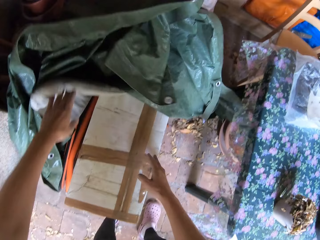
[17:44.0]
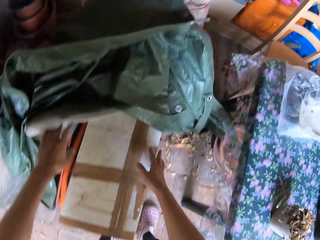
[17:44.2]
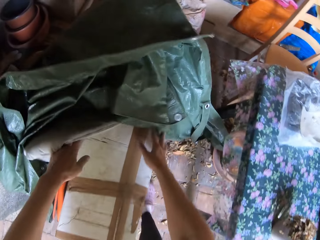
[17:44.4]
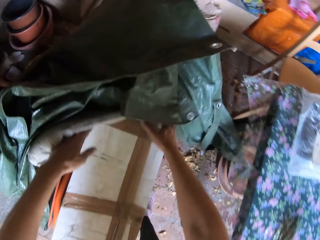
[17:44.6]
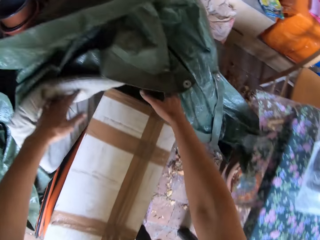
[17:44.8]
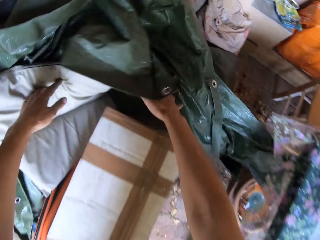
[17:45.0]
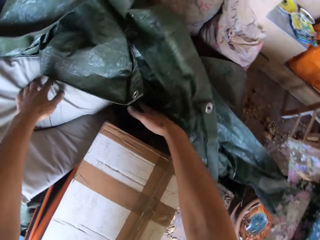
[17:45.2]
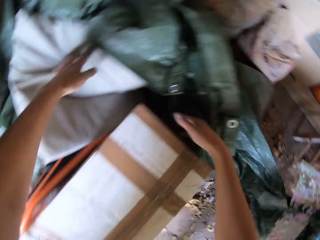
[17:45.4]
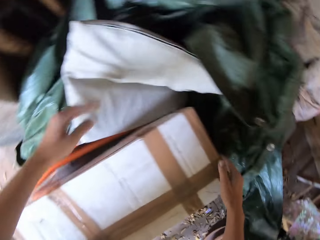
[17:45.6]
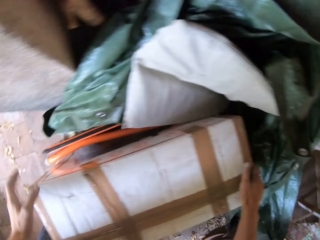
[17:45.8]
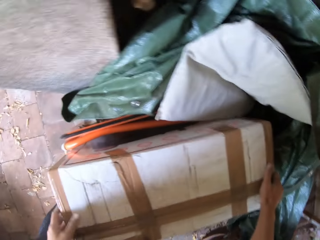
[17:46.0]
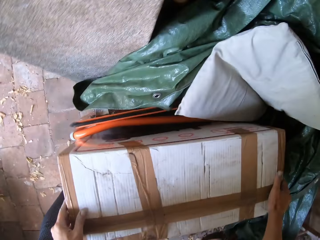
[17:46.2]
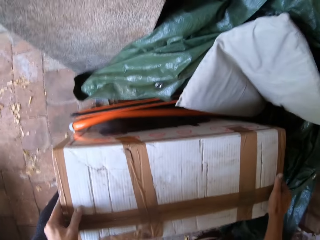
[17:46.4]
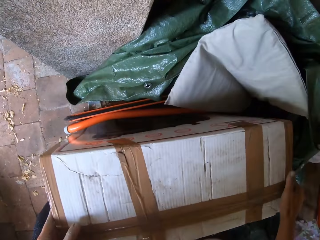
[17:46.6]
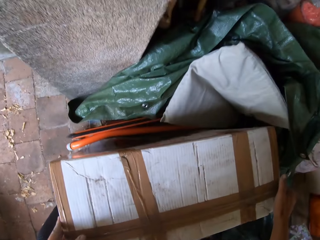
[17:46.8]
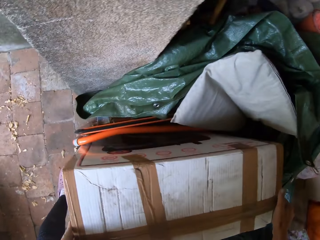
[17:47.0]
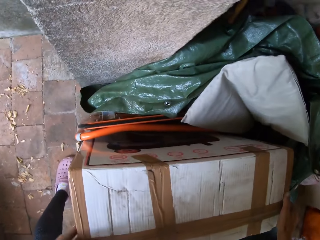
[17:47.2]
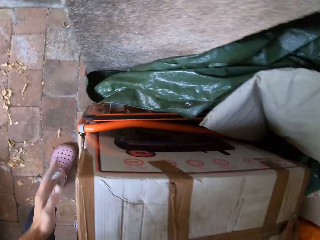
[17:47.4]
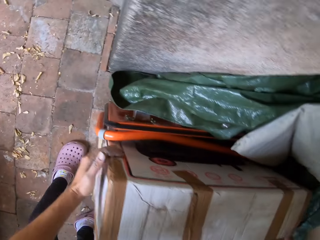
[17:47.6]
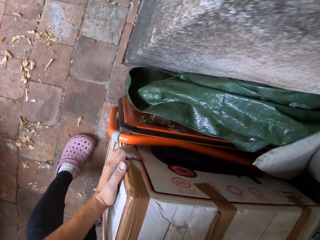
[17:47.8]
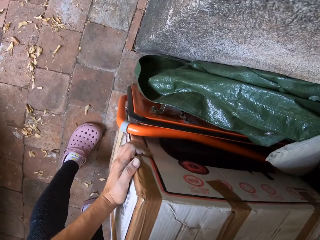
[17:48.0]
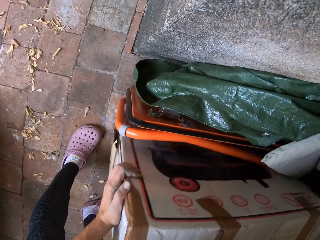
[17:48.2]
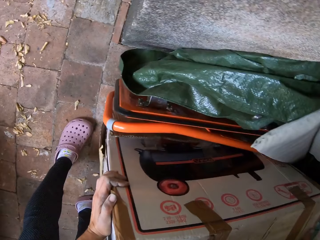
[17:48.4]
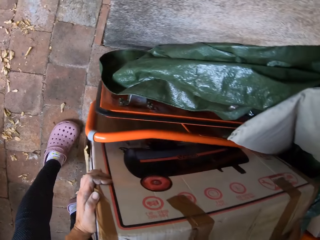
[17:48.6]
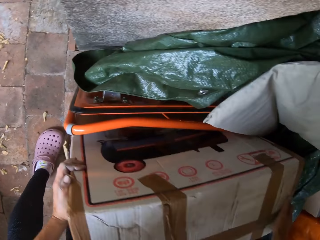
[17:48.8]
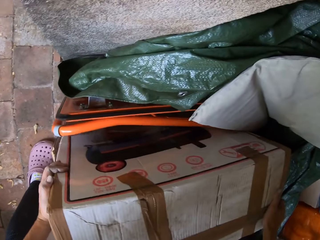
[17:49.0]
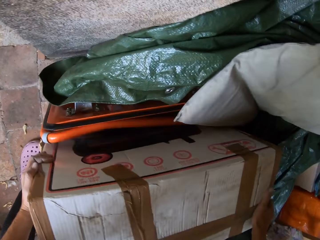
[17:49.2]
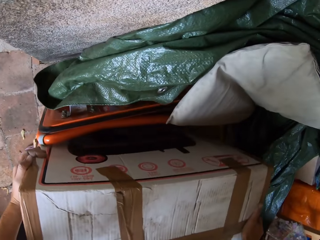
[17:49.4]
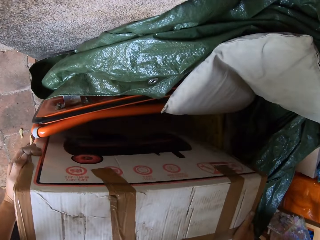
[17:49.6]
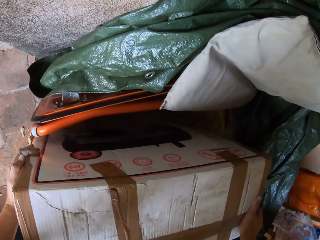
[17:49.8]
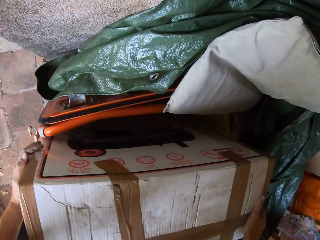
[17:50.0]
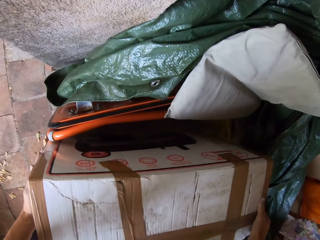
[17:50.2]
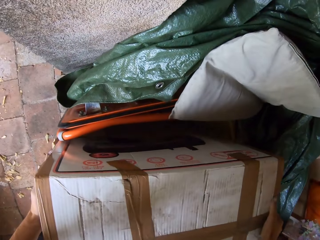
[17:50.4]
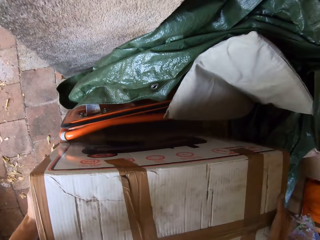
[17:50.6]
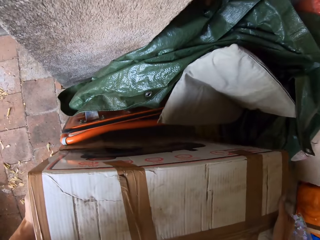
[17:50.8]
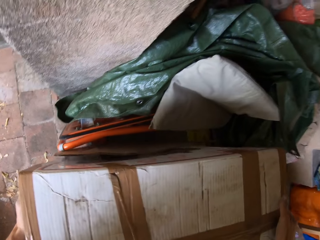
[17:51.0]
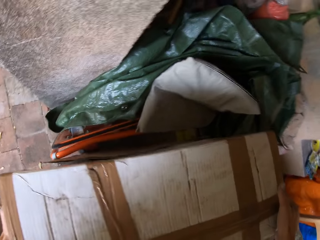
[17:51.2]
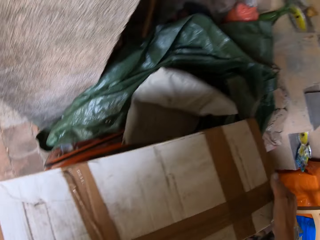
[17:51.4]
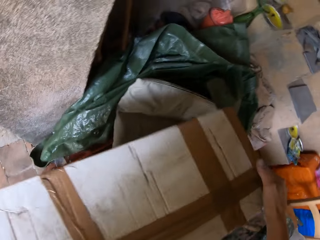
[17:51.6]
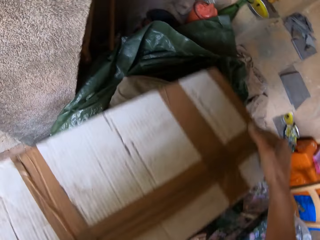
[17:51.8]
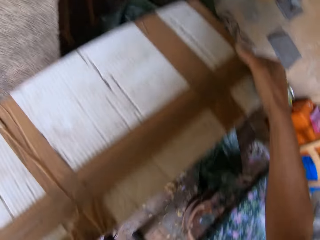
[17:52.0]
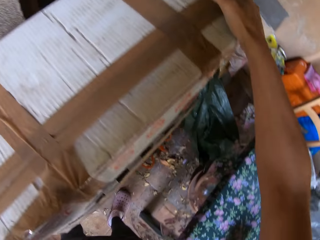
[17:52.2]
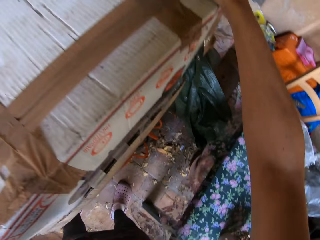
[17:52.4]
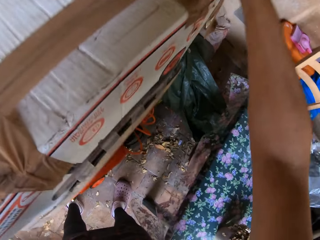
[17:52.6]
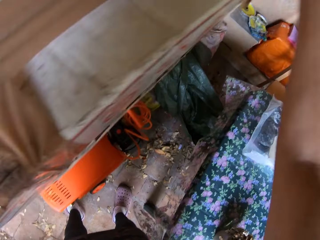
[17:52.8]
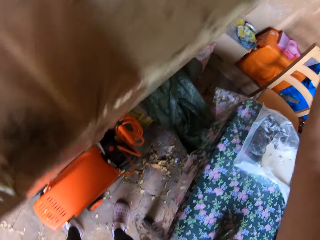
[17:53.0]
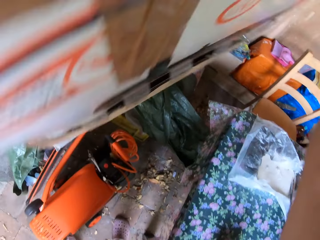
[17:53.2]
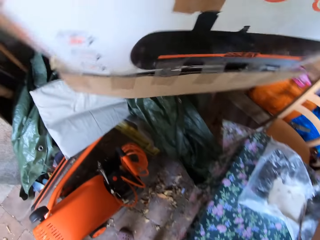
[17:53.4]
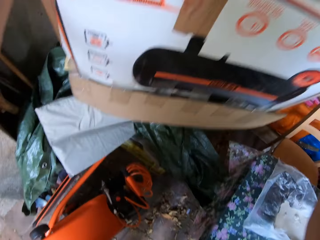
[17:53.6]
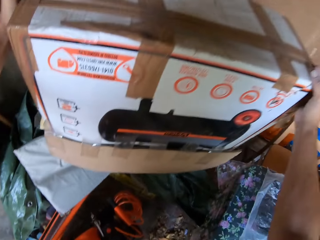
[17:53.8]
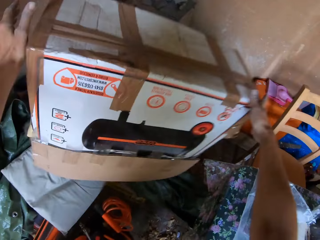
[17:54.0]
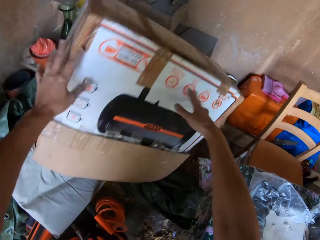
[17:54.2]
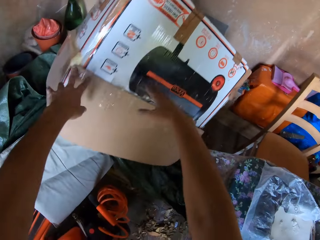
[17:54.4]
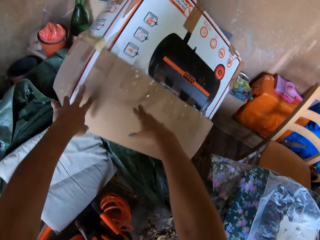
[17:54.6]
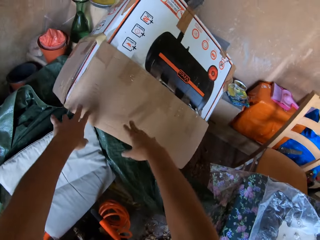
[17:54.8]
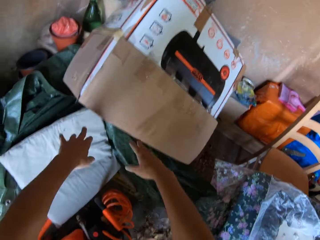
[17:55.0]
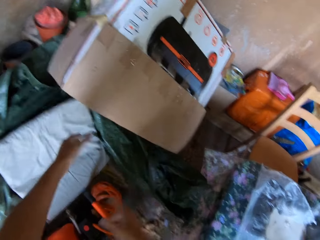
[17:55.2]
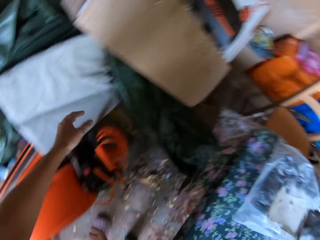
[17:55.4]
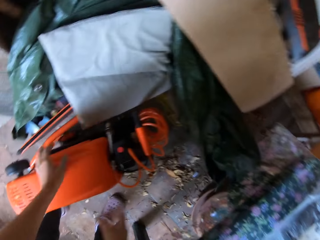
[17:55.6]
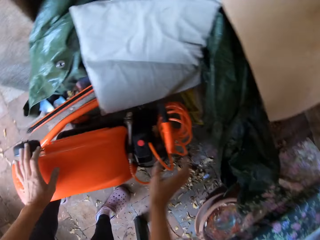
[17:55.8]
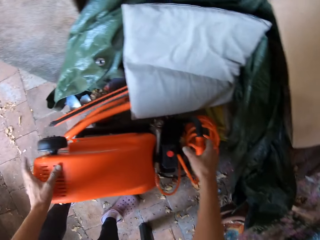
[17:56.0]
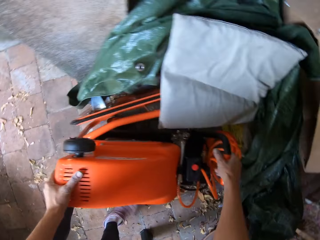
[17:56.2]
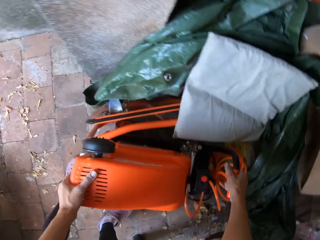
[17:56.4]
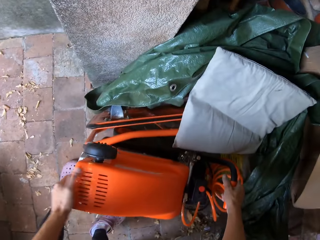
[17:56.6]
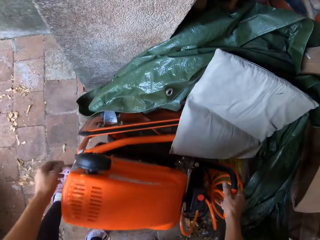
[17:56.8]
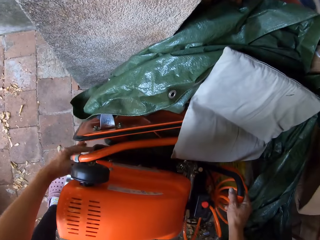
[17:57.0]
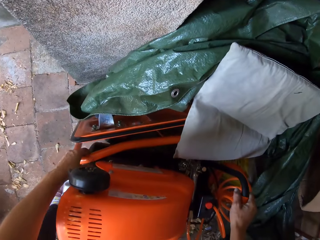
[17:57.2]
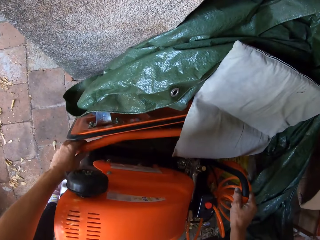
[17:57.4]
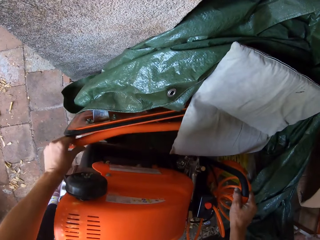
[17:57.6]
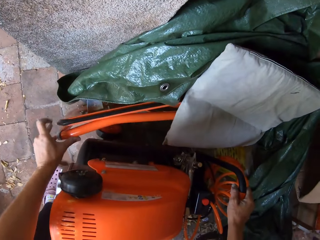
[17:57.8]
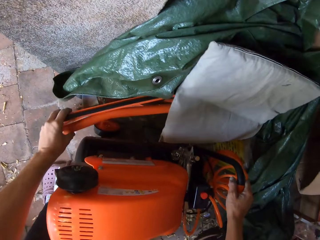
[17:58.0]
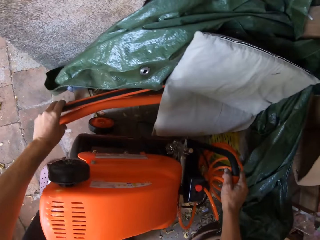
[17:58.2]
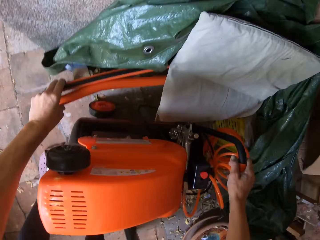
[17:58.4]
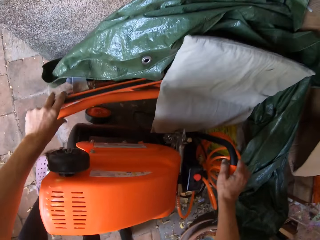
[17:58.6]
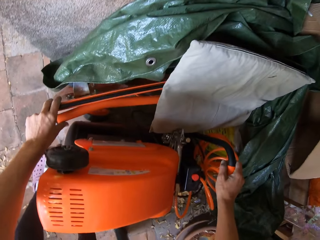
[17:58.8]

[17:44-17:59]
The camera wearer lifts a carton on the floor with both hands. They drop the carton on the tarpaulin. They hold a lawn mower on the floor with both hands. They take the pottery machine.

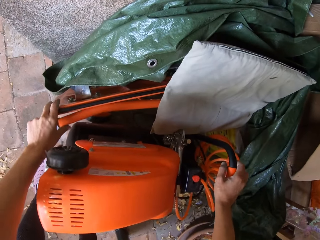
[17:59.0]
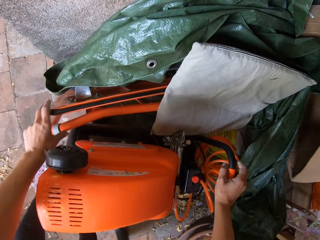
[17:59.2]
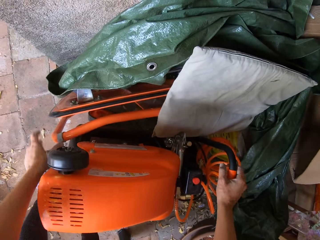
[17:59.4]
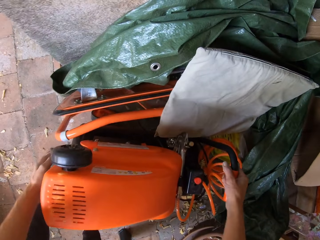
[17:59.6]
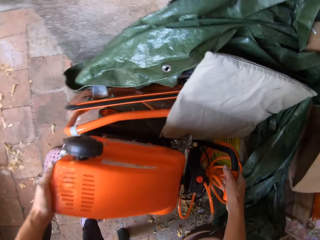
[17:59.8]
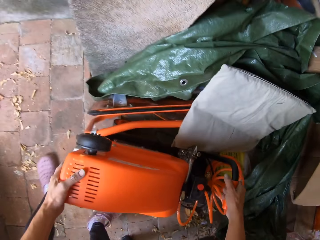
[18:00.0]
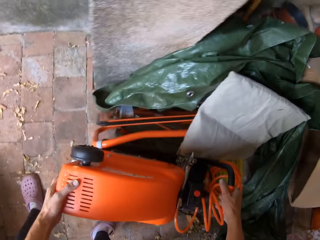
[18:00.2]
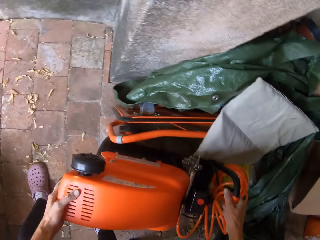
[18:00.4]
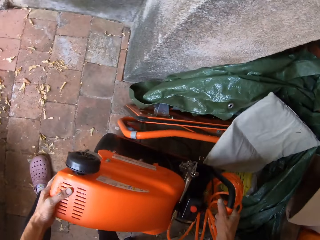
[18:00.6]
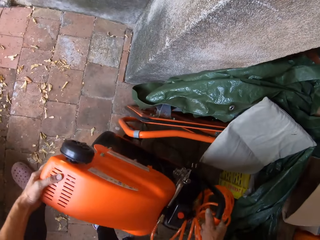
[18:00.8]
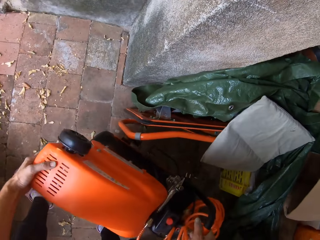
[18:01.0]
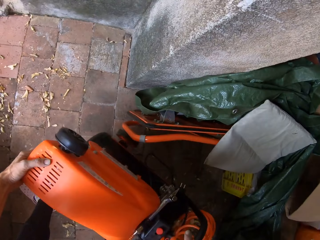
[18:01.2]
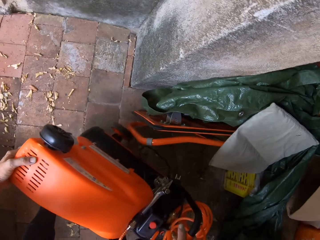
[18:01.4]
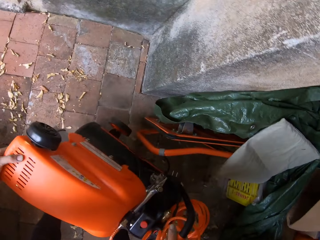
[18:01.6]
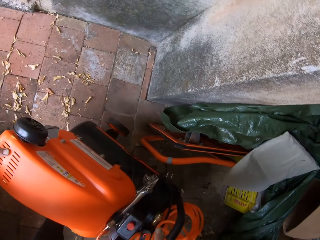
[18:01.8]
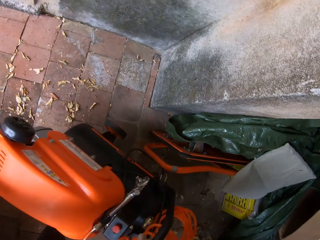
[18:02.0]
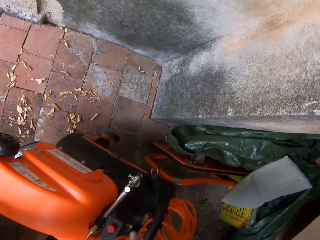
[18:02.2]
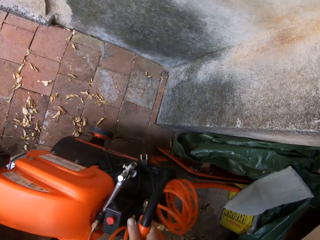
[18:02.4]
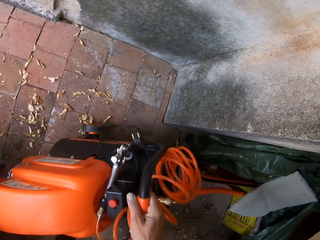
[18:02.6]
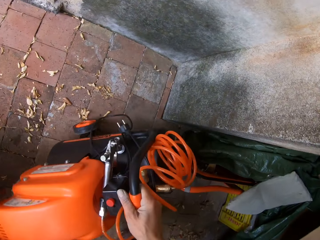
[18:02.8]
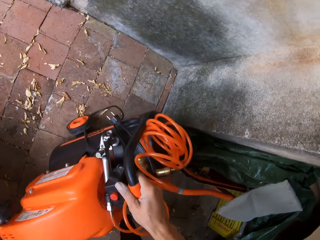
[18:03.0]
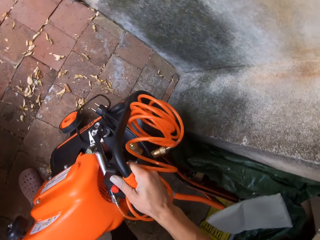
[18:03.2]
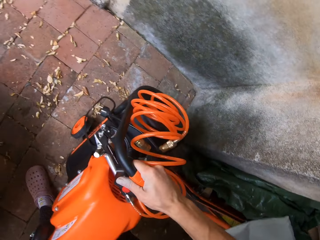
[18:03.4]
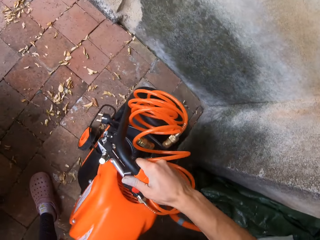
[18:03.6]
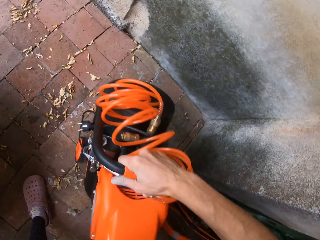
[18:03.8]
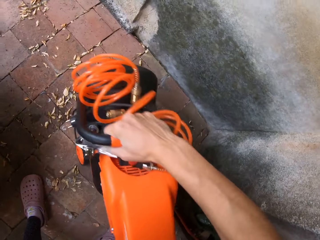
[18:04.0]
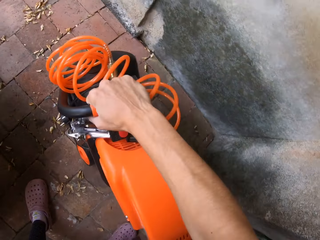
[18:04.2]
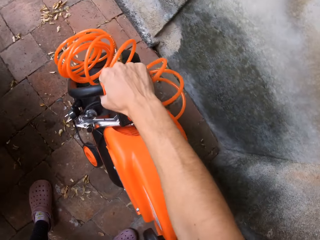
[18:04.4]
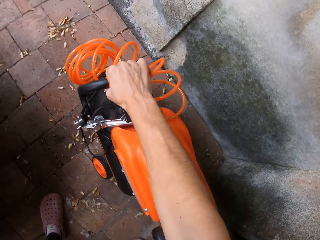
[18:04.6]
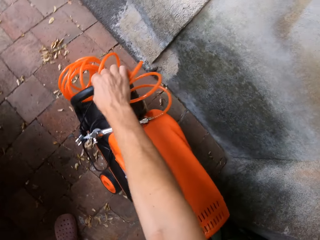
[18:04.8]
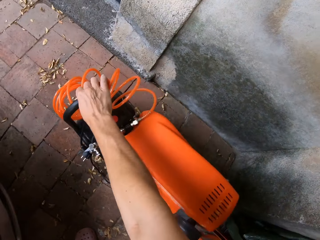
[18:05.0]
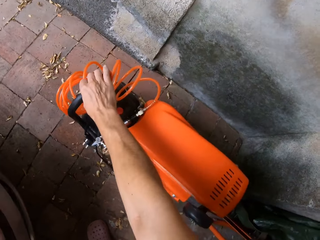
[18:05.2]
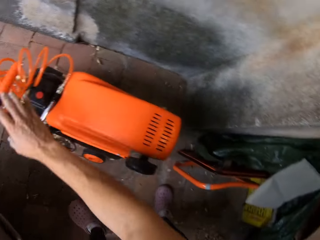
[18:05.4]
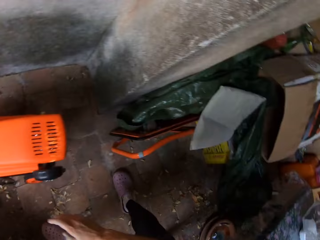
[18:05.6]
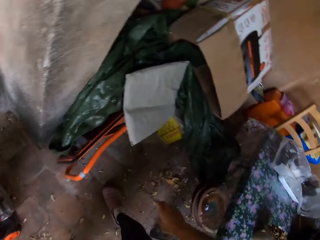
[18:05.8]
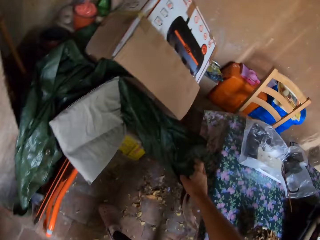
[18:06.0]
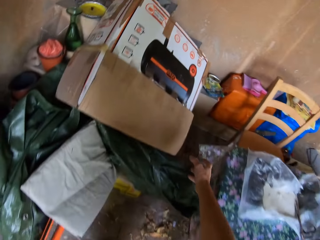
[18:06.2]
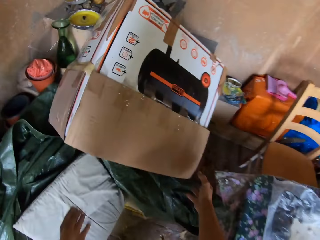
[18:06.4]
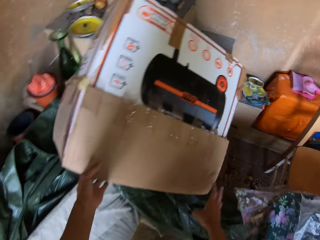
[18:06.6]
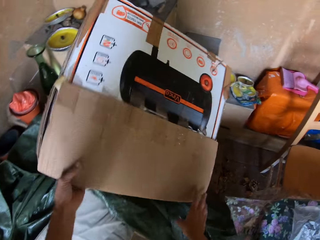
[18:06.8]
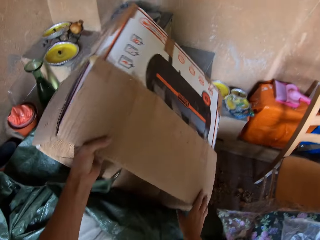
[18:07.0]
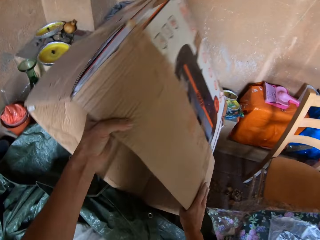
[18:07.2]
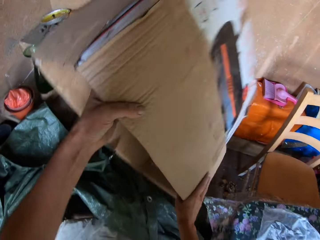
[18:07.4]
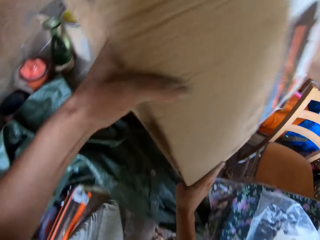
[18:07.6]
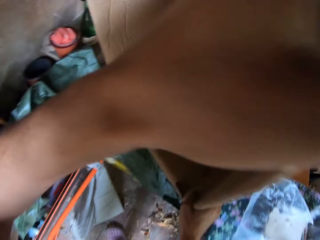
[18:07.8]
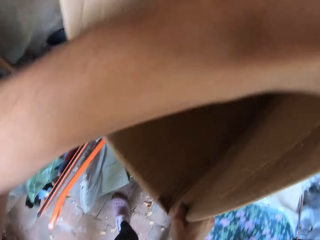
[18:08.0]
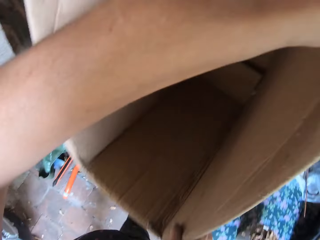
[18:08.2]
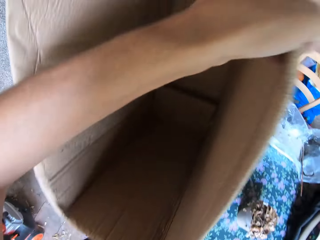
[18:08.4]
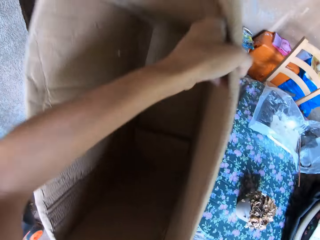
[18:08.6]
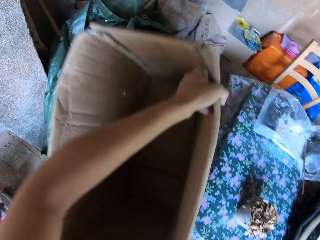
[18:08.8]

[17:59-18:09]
The camera wearer moves the lawn mower on the floor with both hands. They put the pottery machine down. They move the carton from the tarpaulin to the floor with both hands. They take the box.
